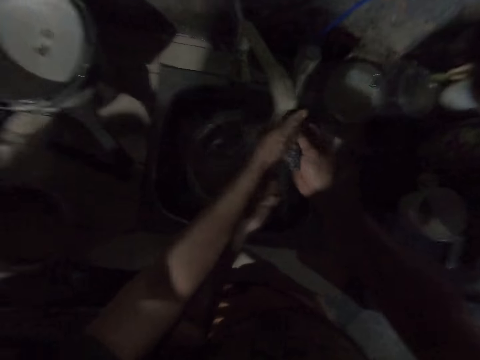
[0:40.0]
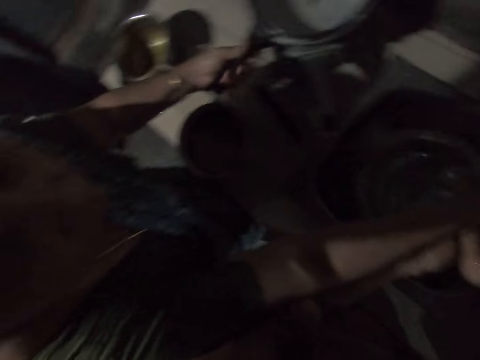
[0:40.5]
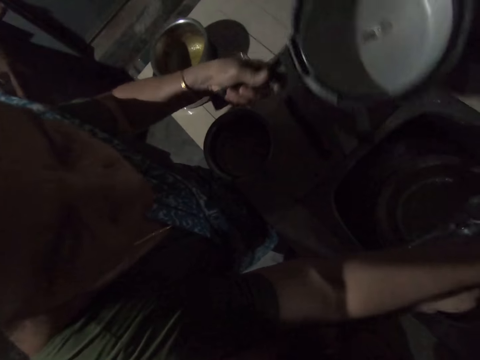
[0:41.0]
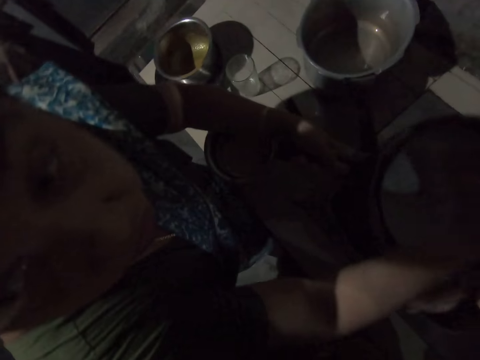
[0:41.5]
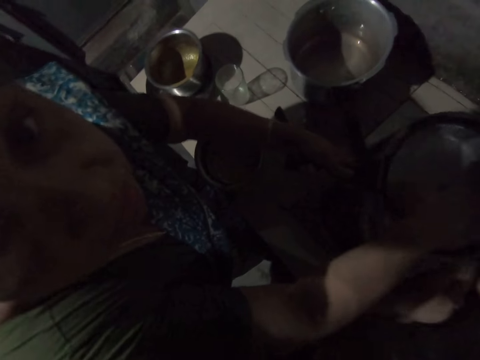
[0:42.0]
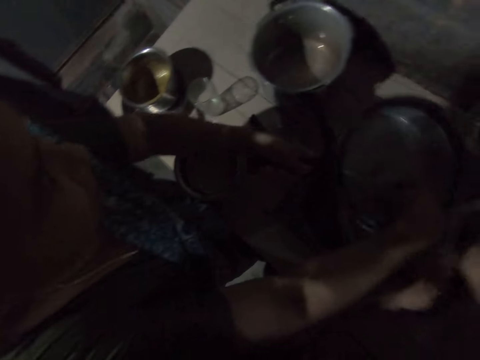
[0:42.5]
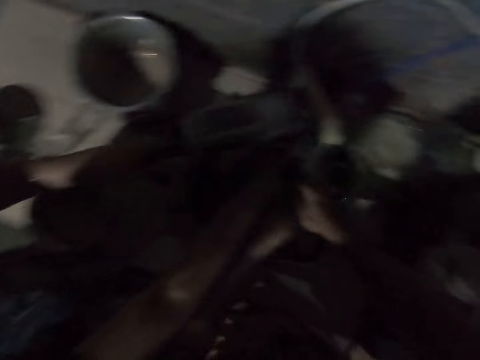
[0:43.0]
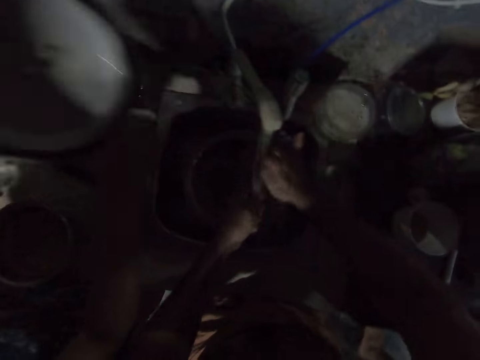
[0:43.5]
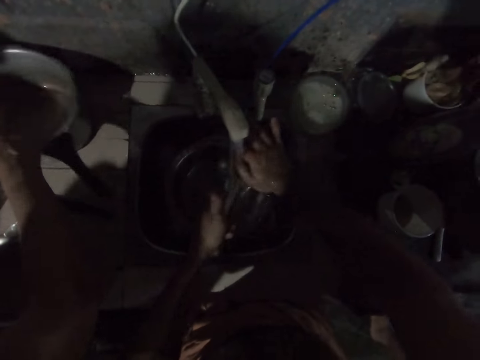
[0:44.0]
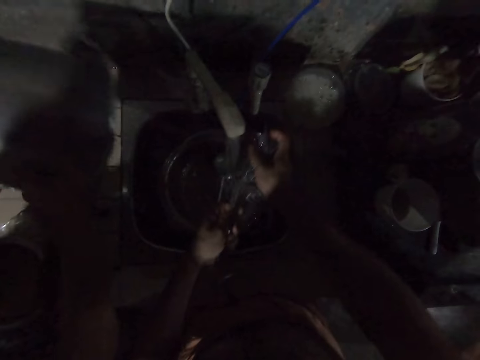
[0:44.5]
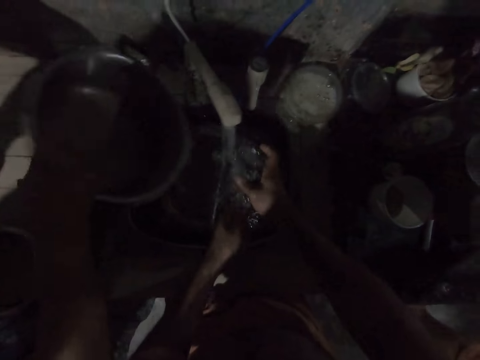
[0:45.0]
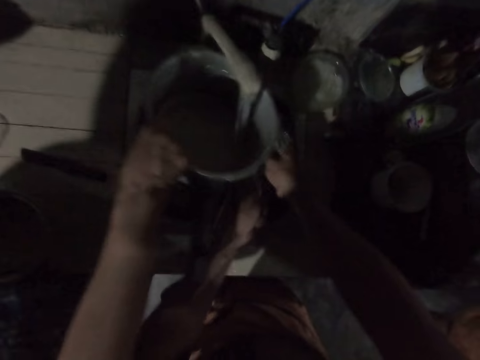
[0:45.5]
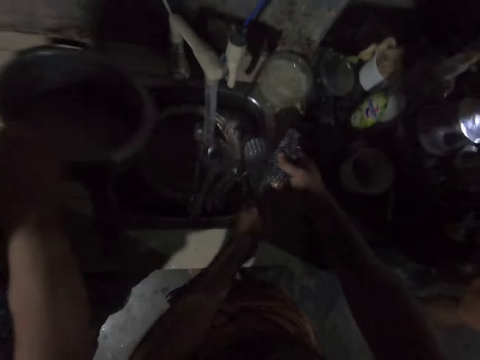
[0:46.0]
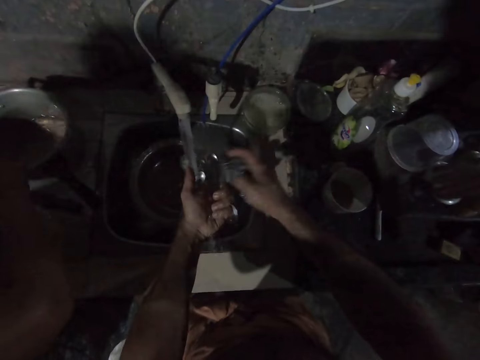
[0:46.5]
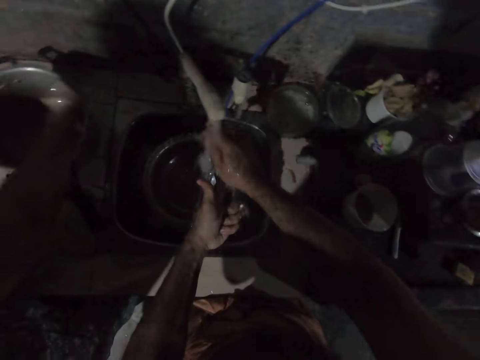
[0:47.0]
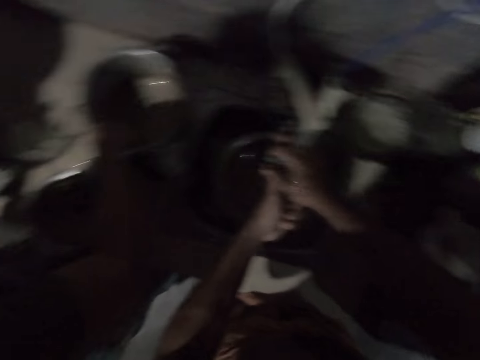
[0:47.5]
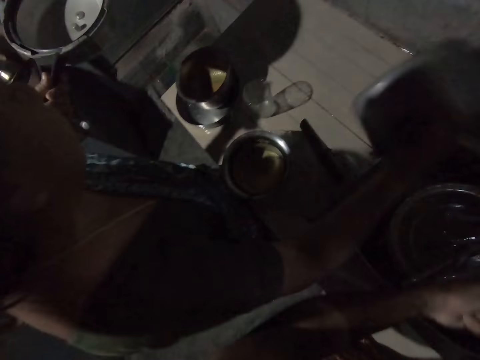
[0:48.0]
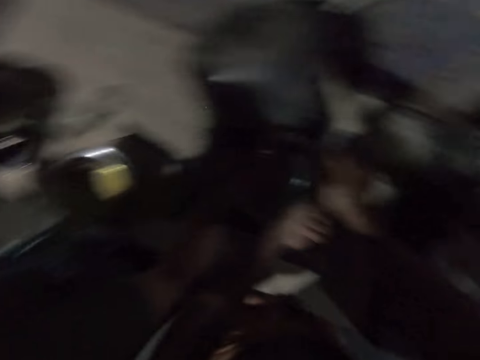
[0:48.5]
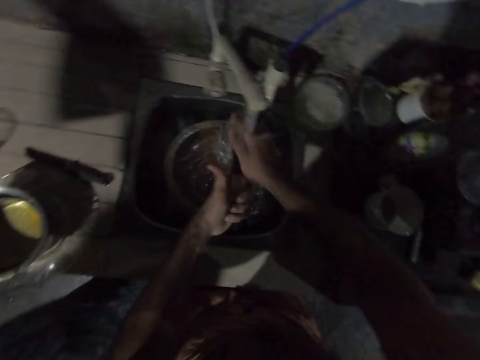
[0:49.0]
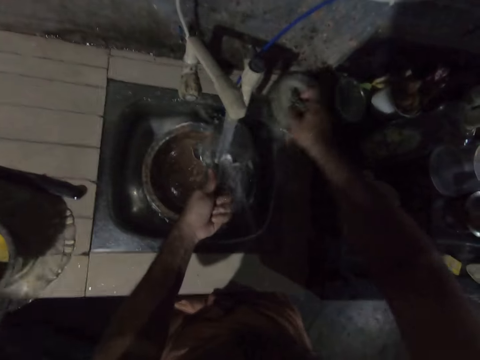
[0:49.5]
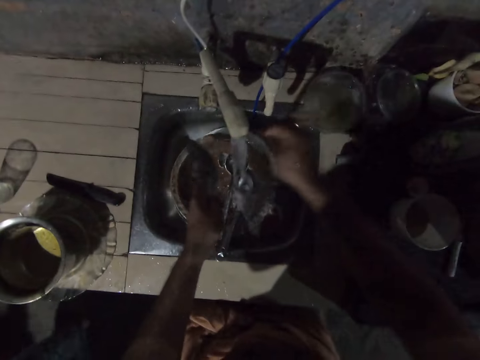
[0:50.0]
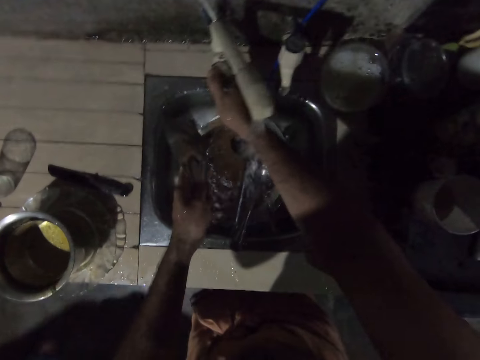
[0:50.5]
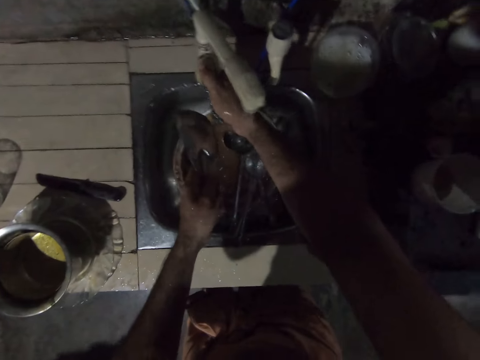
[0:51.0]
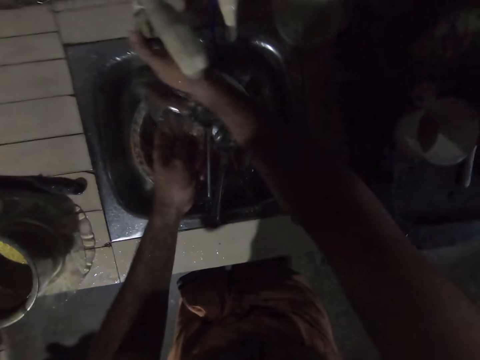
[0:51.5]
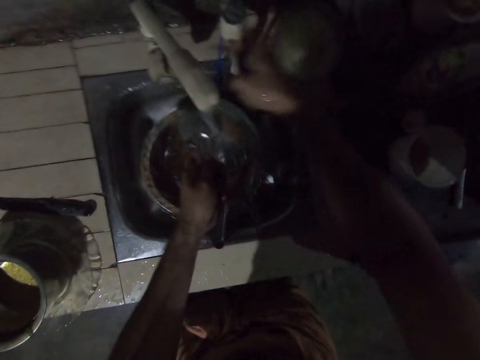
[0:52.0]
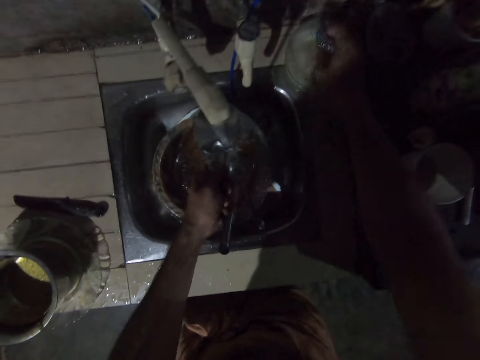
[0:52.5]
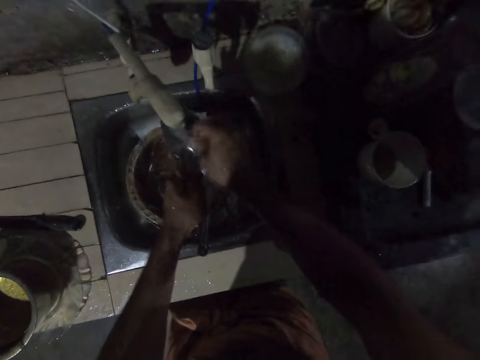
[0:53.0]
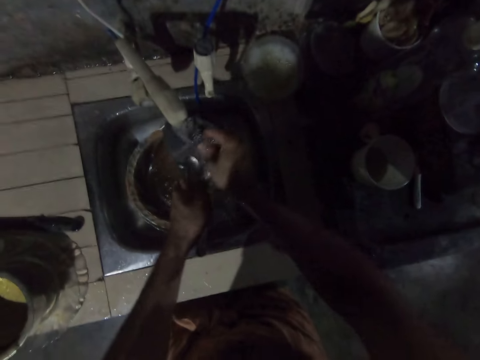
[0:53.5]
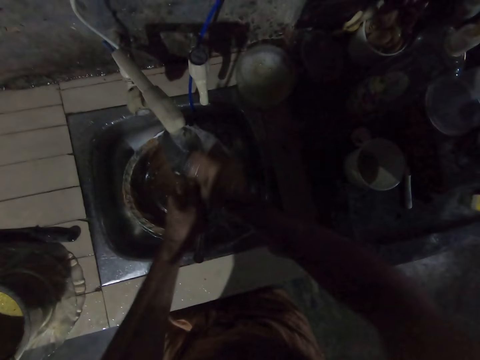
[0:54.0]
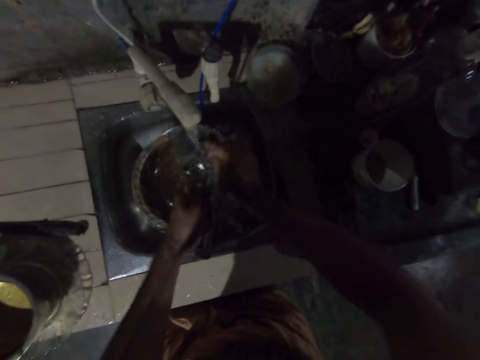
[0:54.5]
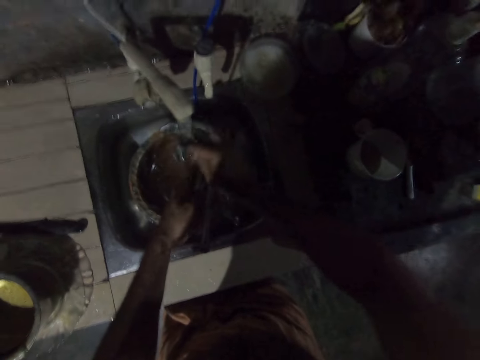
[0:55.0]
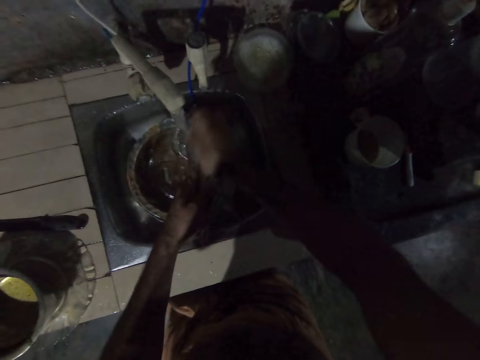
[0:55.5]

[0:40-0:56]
A woman picks up the cooking pot with the left hand. She washes the cooking pot. The camera wearer washes the spoon. The woman pours the water in the sink. She puts the water in the pot, washes the cooking pot and puts the pot down. The camera wearer washes the spoon. The woman pours the water in the sink. The camera wearer washes the spoon. They put the sponge in the plastic bowl. They touch something. They close the water tap. They apply the soap on the sponge. They wash the spoon.

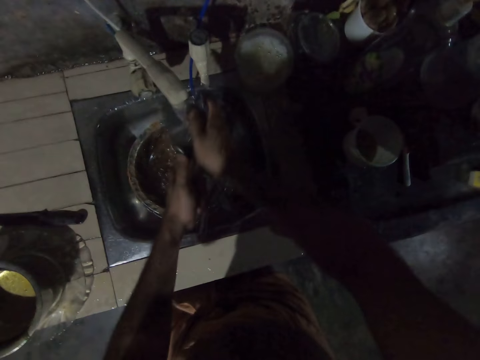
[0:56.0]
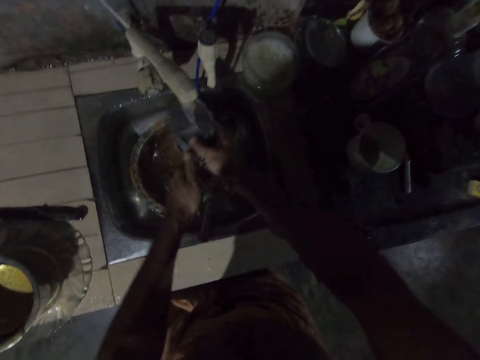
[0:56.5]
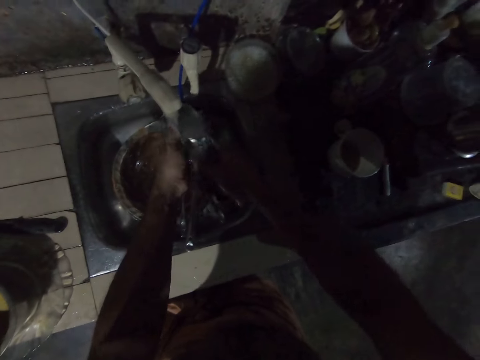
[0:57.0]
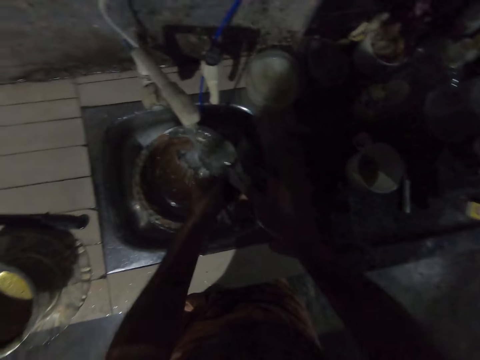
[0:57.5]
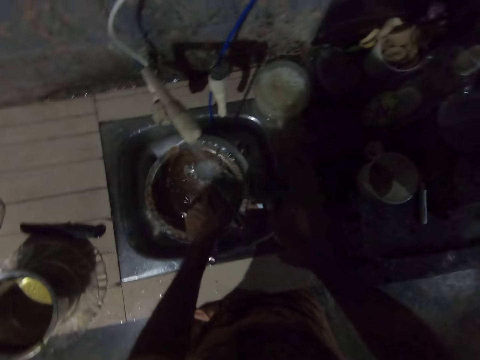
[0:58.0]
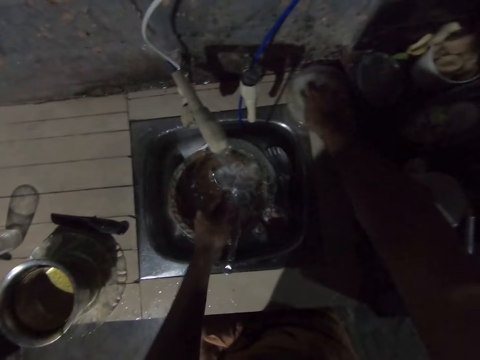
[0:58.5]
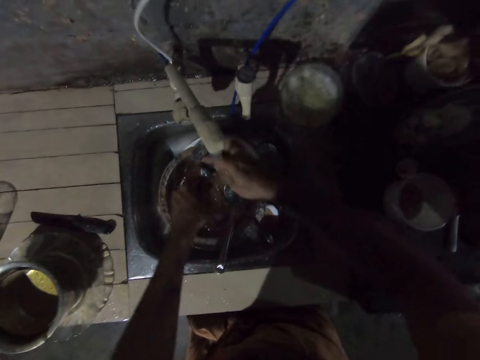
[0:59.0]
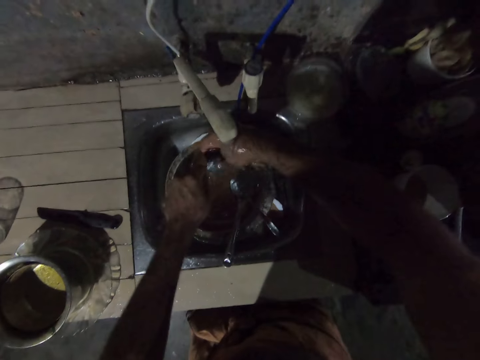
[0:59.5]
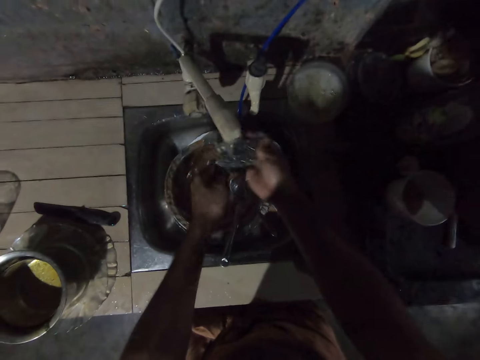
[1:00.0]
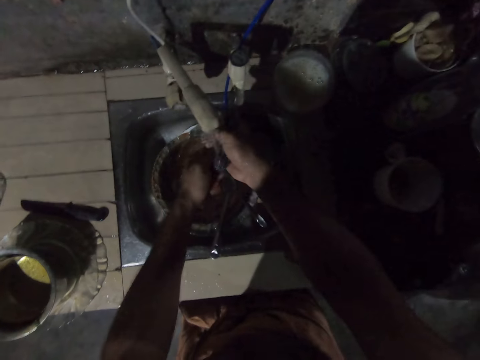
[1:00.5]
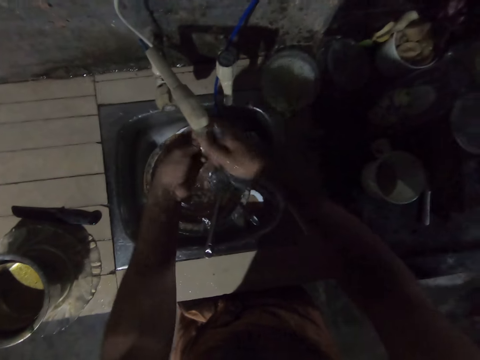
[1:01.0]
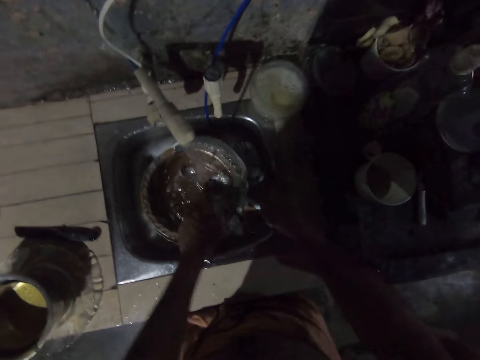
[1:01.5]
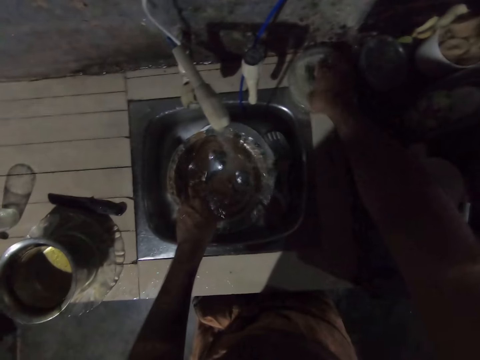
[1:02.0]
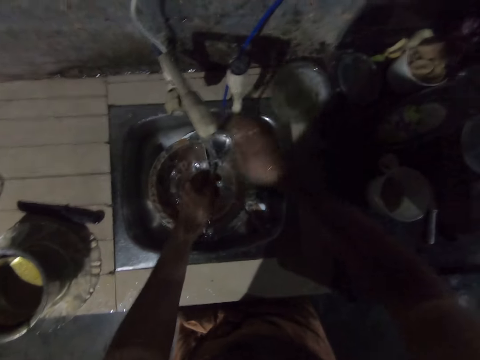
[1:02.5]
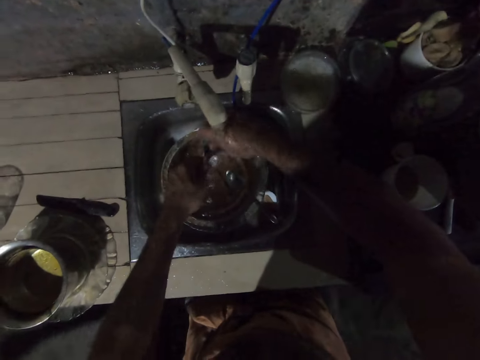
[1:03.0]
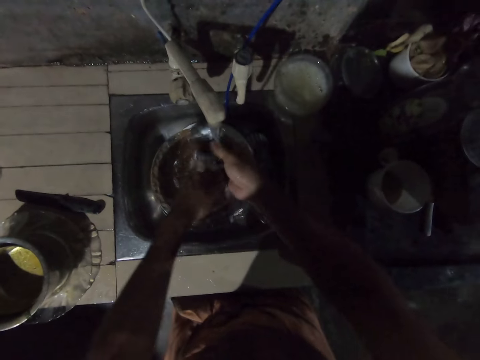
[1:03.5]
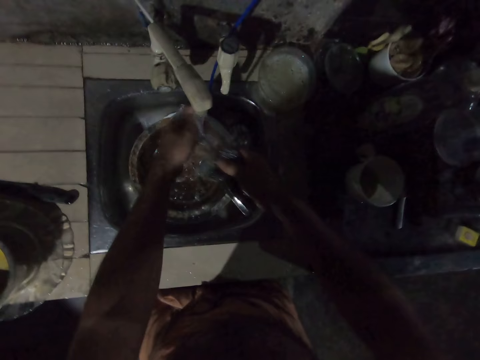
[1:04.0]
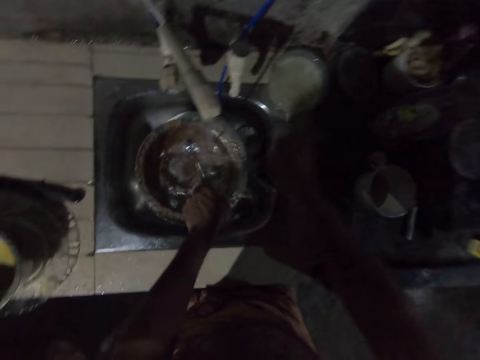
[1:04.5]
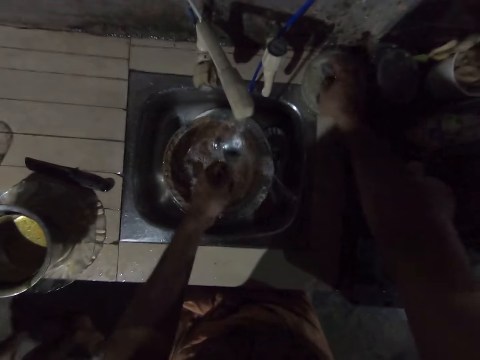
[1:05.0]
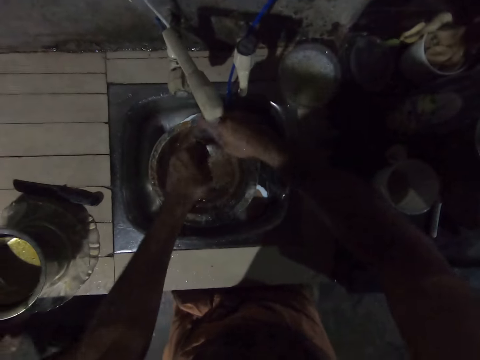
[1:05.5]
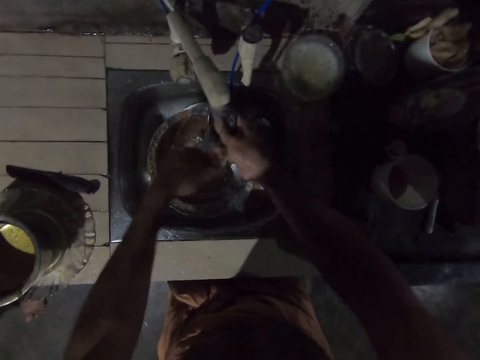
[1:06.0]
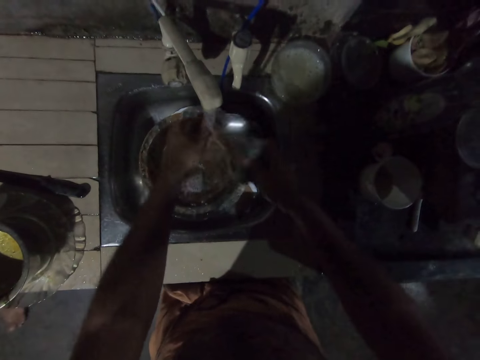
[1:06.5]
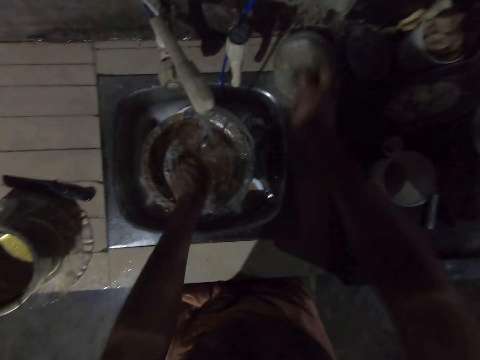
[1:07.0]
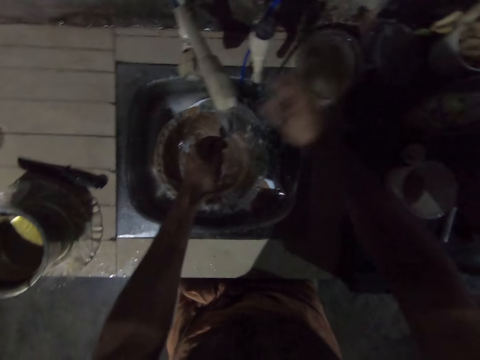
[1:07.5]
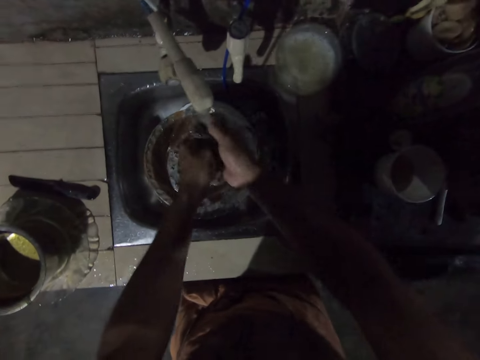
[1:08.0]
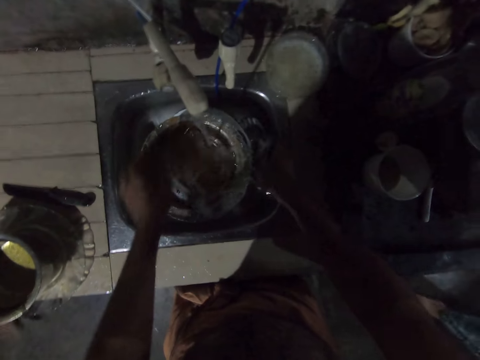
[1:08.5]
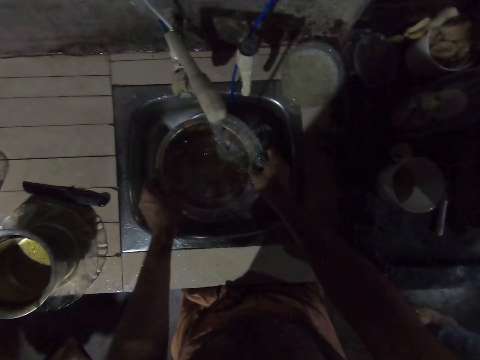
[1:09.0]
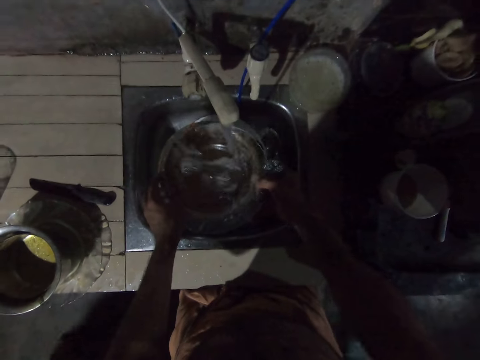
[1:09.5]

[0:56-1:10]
The camera wearer puts the spoon in the sink. They apply the soap on the sponge and dip the scotch brite in a container. They wash the spoon. They put the spoon in the sink. They pick up a spoon. They dip the scotch brite in a container and apply the soap on the sponge. They clean the spoon. They put the spoon in the sink. They pick up a spoon. They dip the scotch brite in a container and apply the soap on the sponge. They wash the spoon. They put the spoon in the sink. They pick up a spoon. They dip the scotch brite in a container and apply the soap on the sponge. They wash the spoon. They put the spoon in the sink. They pick up a plate.
